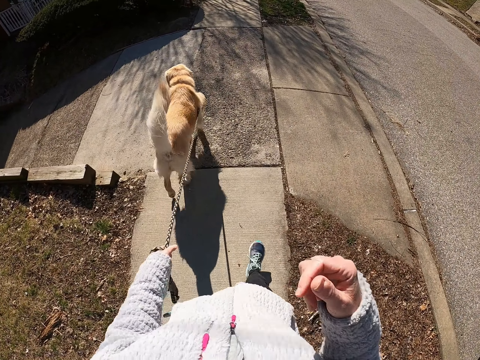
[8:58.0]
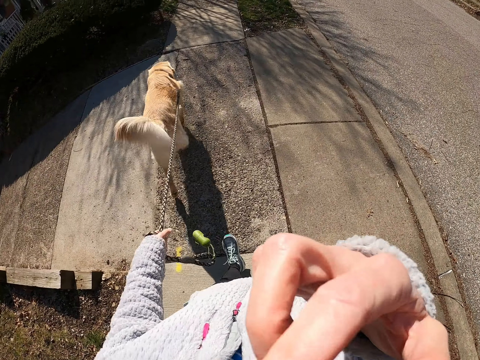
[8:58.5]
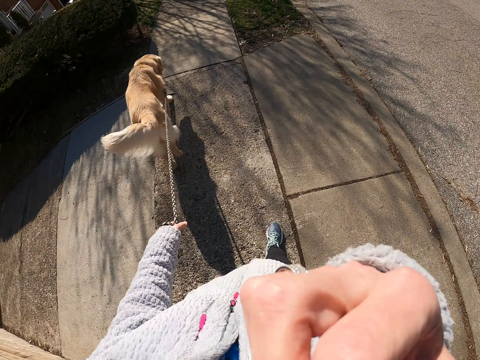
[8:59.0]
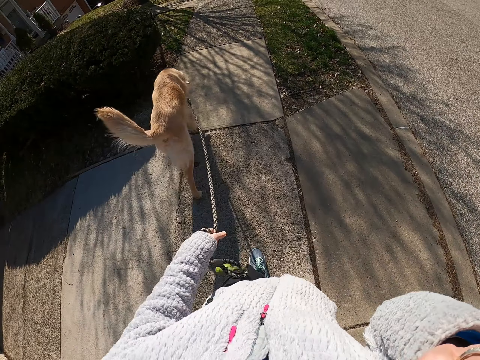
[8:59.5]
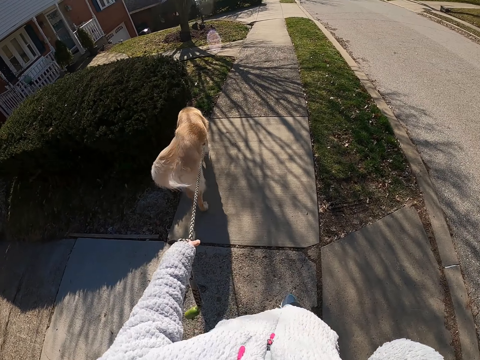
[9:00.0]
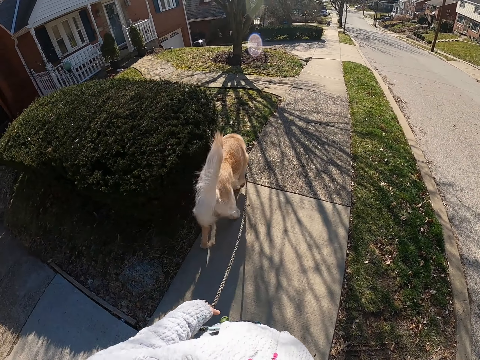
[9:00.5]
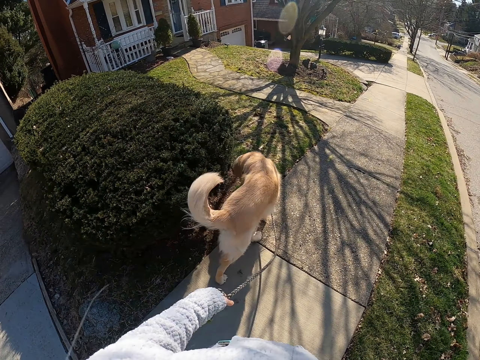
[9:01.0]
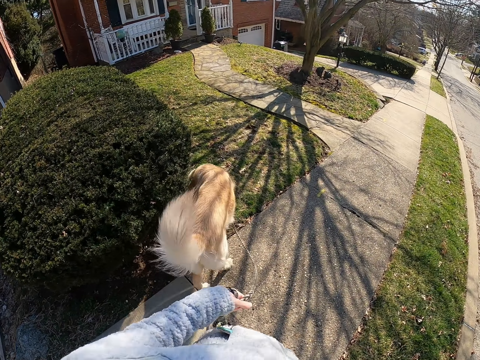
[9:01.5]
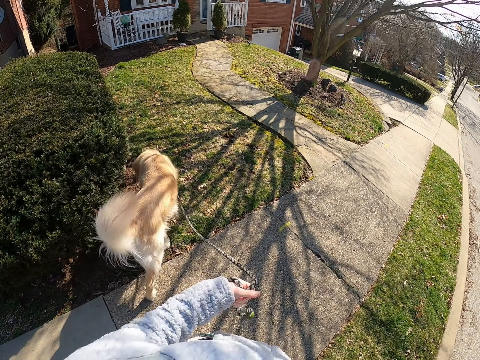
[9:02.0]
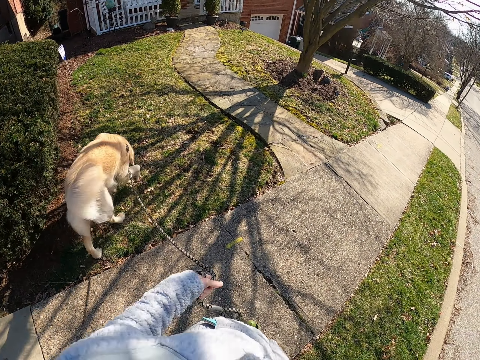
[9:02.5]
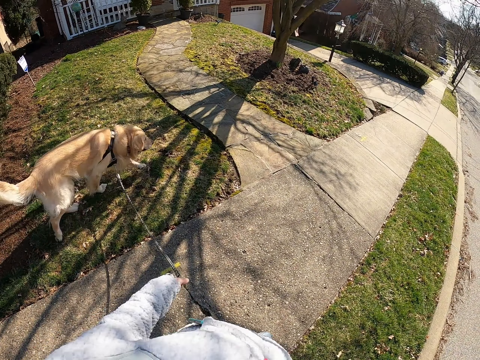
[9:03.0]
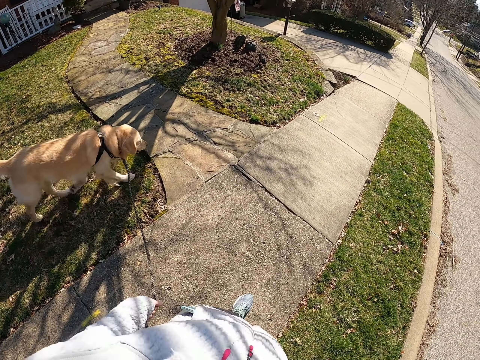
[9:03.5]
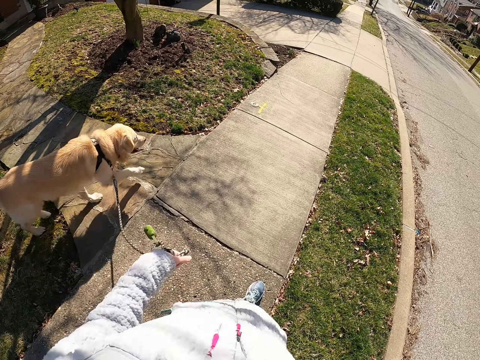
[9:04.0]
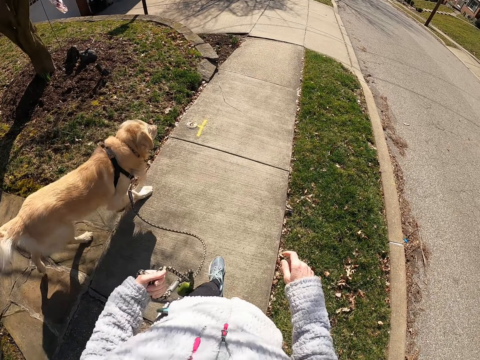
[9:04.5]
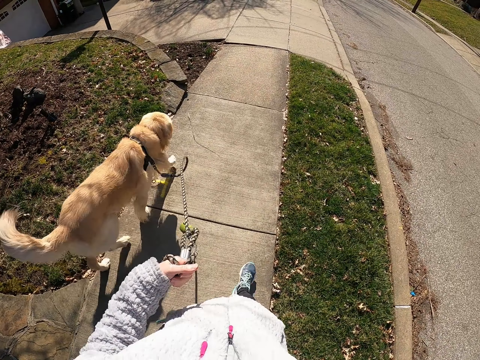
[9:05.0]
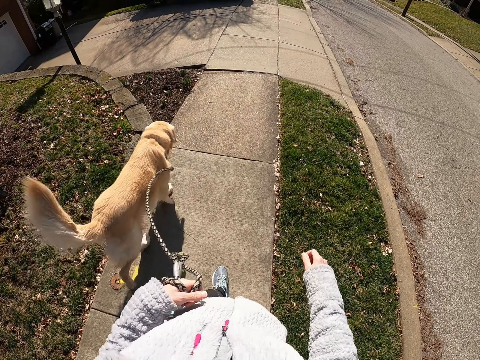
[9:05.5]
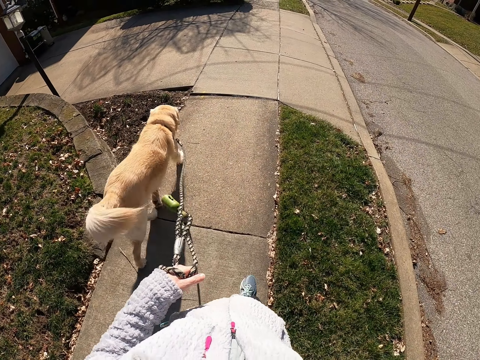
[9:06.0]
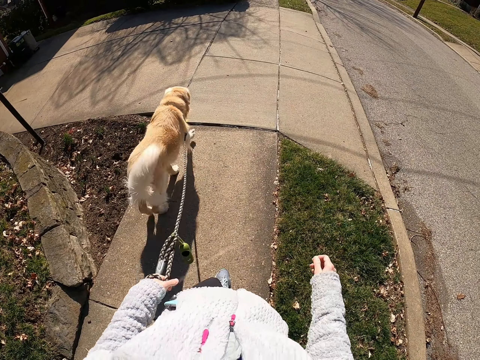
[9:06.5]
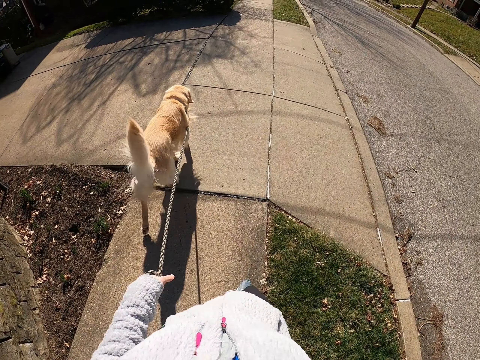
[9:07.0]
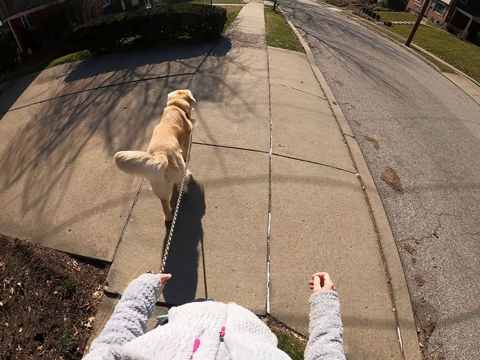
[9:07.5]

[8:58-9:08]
The camera wearer moves the right hand to the face. They walk on the road with the dog. They pull the dog leash. They walk the dog on the pavement.

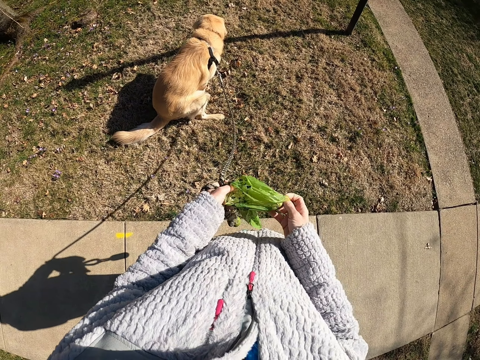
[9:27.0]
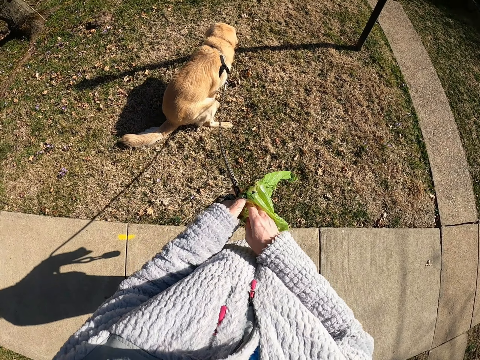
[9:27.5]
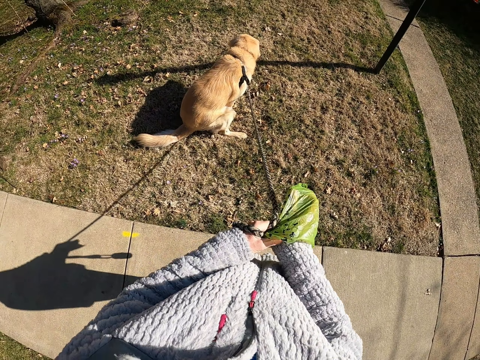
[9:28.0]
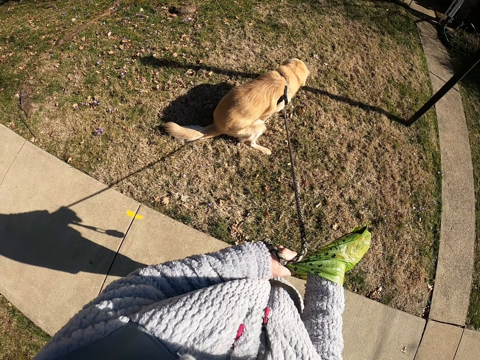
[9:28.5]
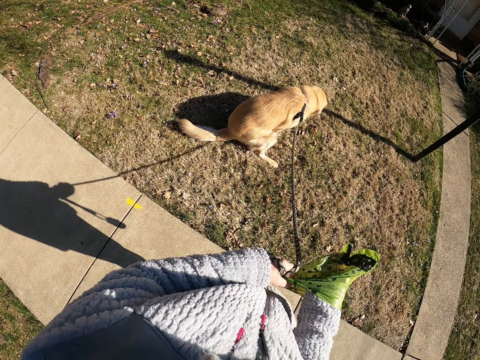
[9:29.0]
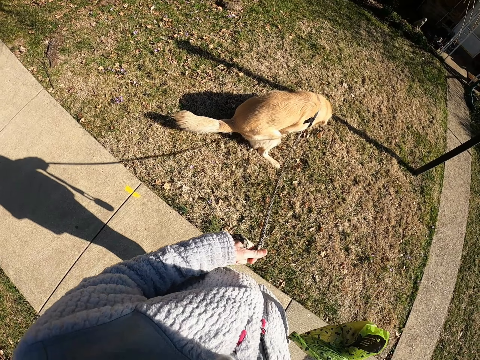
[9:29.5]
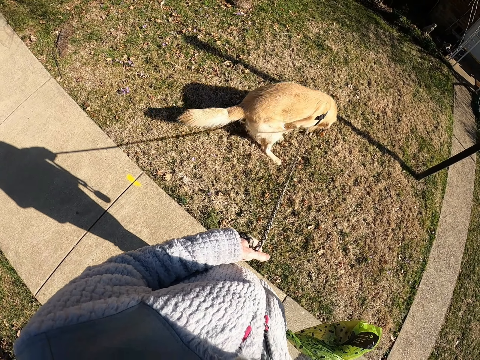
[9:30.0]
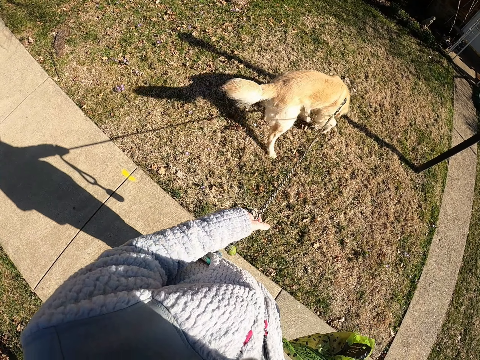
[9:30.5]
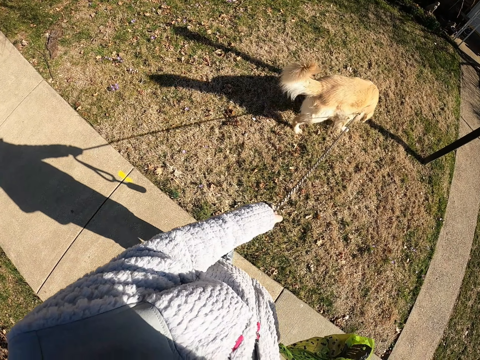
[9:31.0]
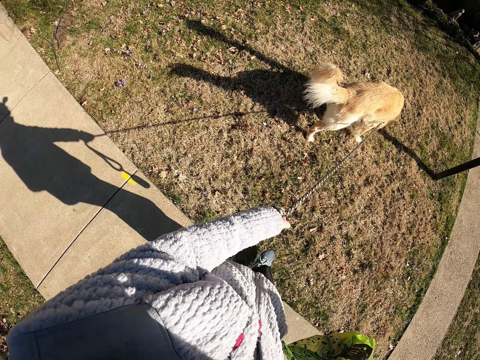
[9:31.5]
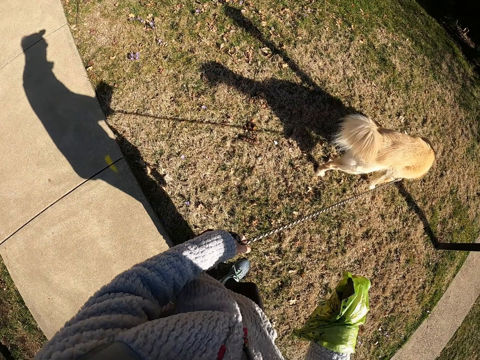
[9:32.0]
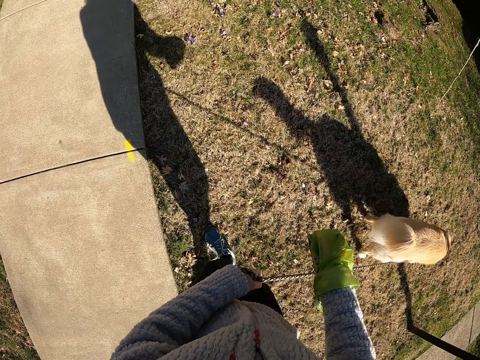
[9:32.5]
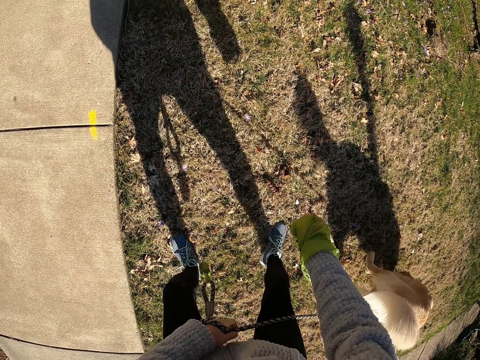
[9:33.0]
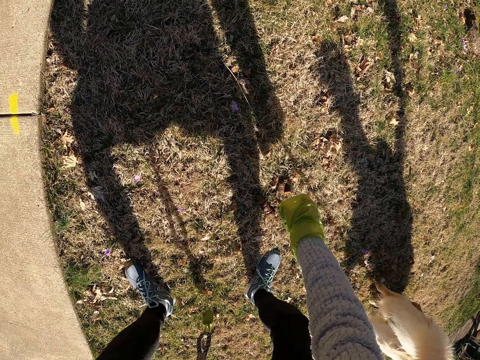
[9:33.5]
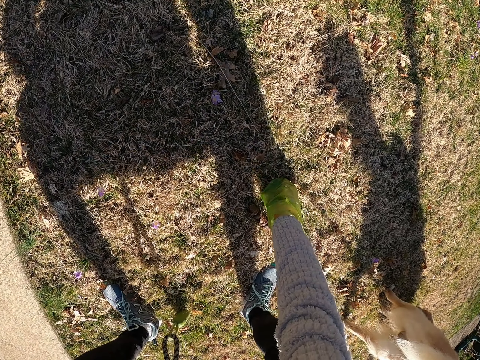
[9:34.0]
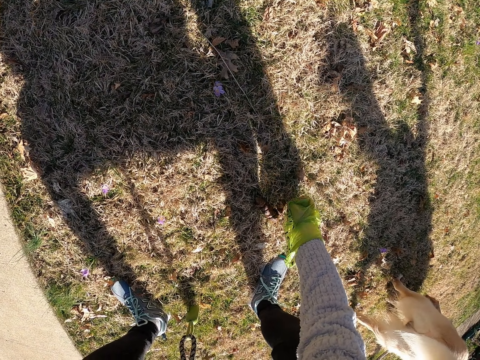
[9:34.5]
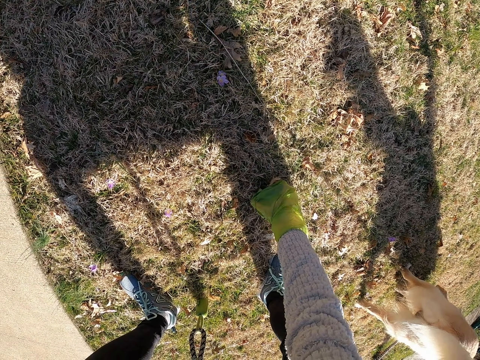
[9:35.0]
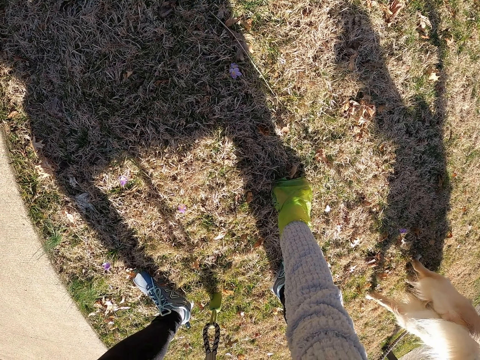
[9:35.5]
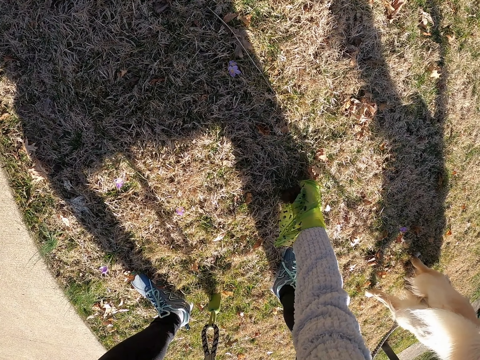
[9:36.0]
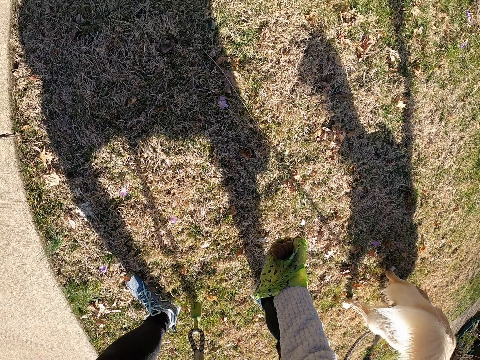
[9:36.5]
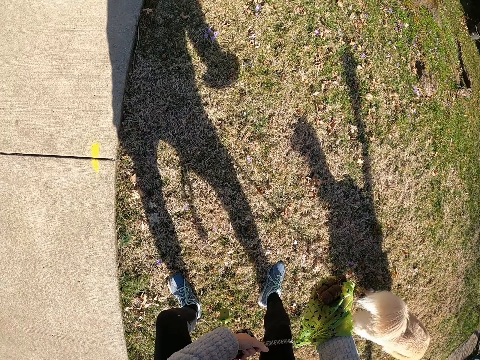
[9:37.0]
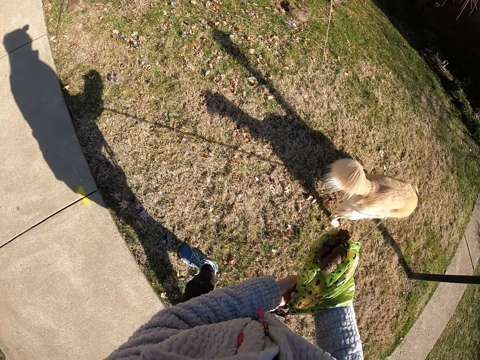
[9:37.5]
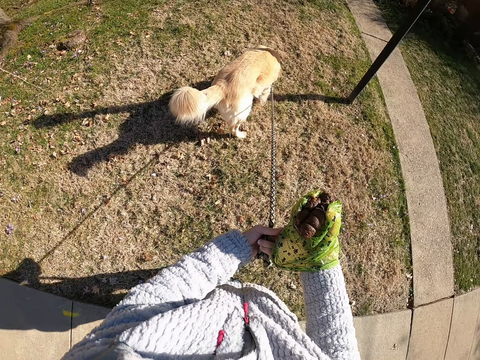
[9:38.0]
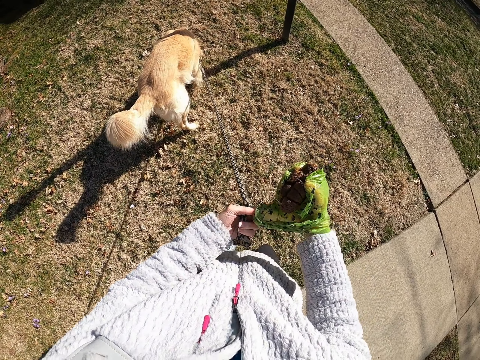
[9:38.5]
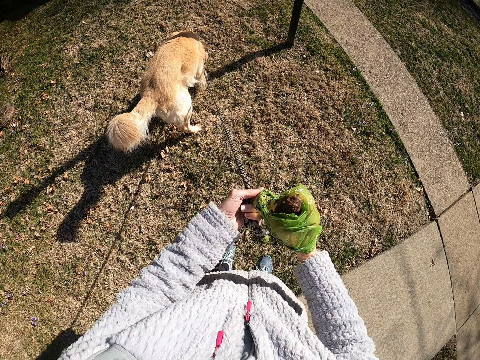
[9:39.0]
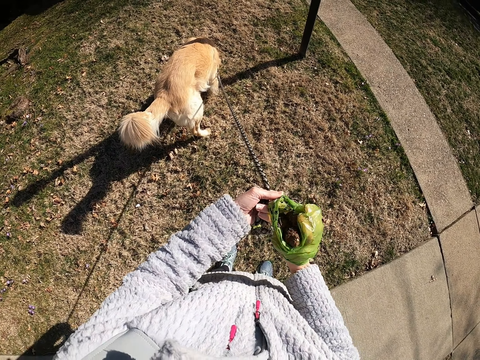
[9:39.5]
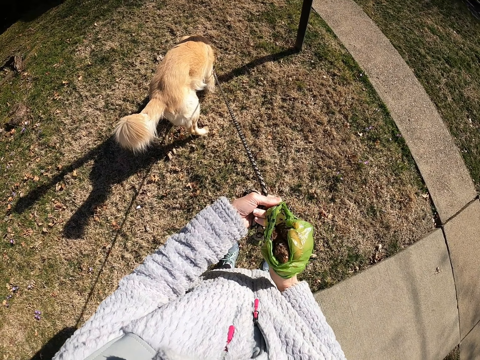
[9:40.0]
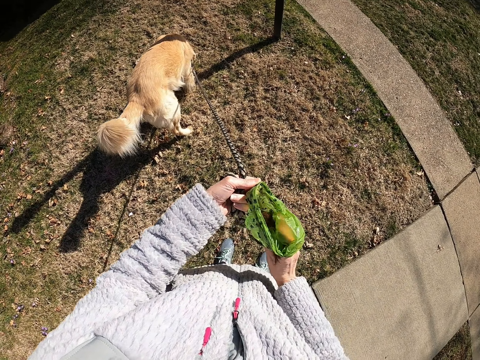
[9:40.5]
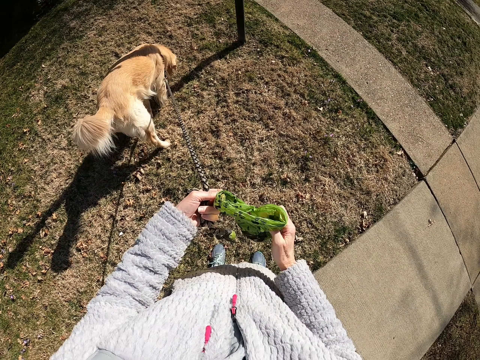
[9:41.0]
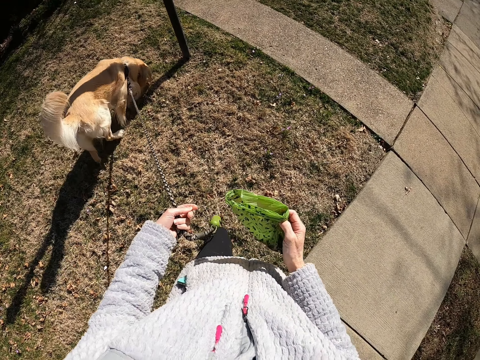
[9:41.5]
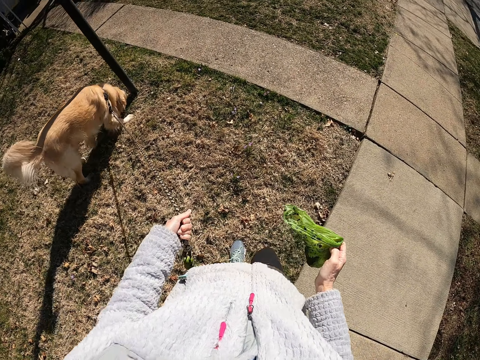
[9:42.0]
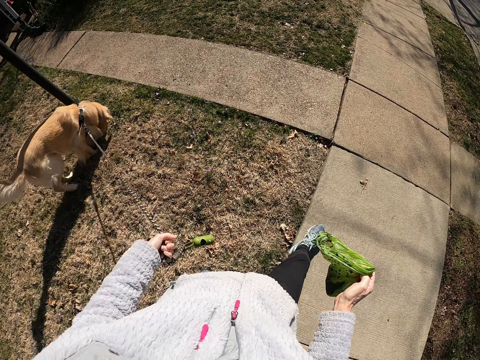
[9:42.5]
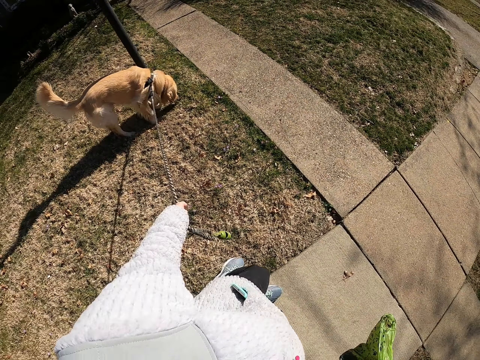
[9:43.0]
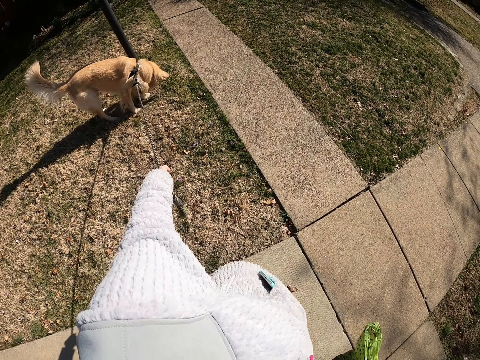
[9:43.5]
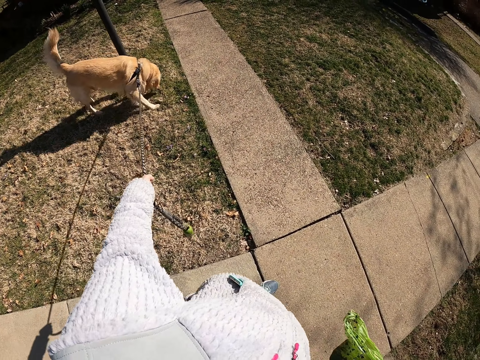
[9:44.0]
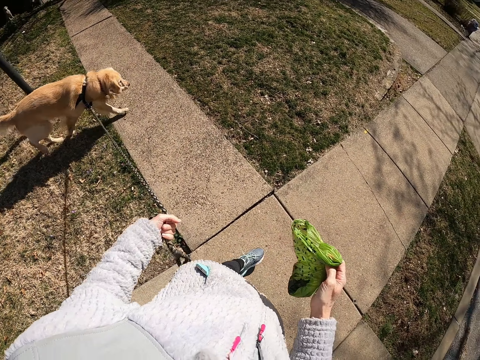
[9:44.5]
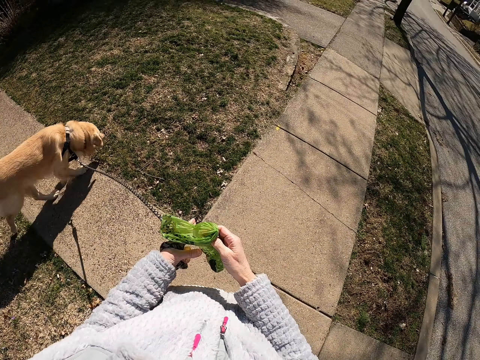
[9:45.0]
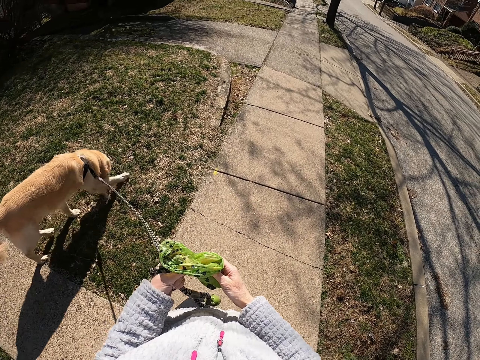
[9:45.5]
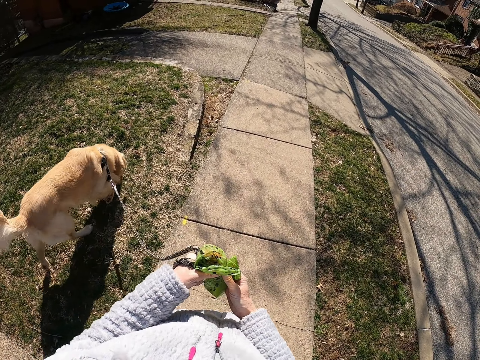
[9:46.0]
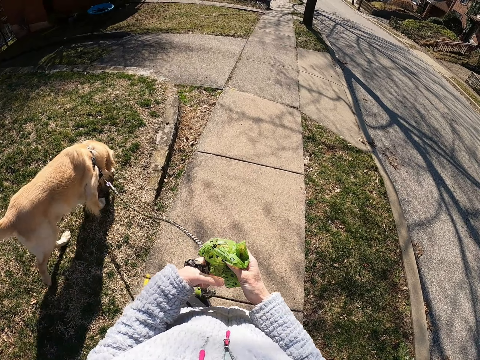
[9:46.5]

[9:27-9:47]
The camera wearer puts the right hand in the polythene bag or paper. They stand on the road with the dog. They collect the dog poop with the right hand from the ground. They put something in the paper. They pull the polythene bag up. They walk on the road with the dog. They pull the leash. They close the polythene bag.
